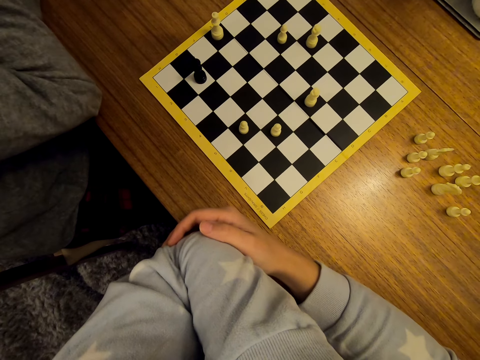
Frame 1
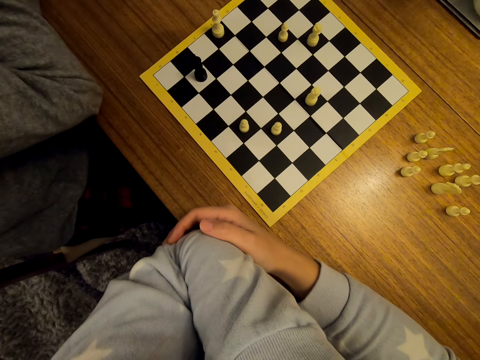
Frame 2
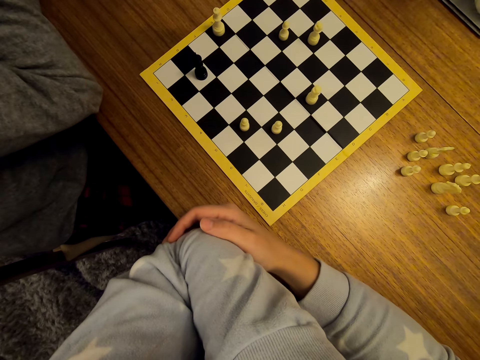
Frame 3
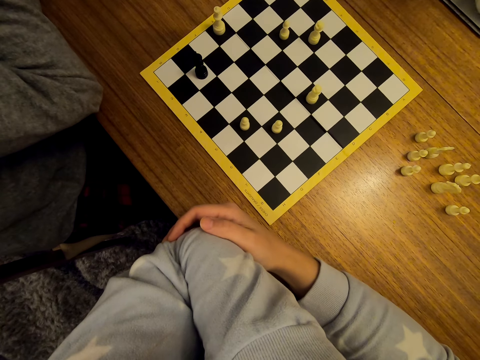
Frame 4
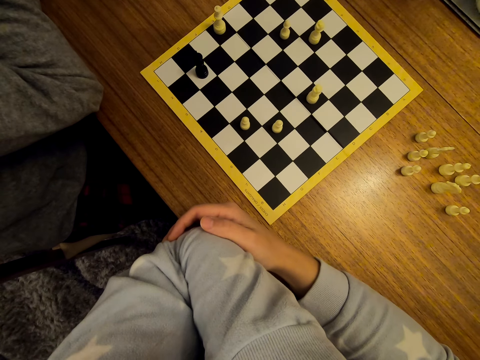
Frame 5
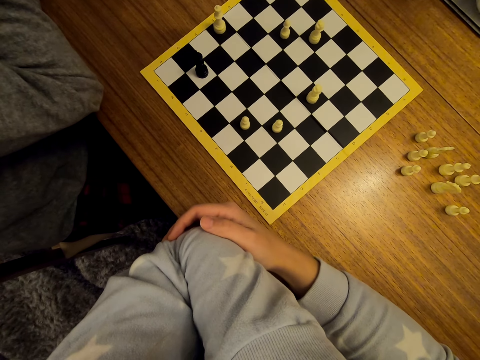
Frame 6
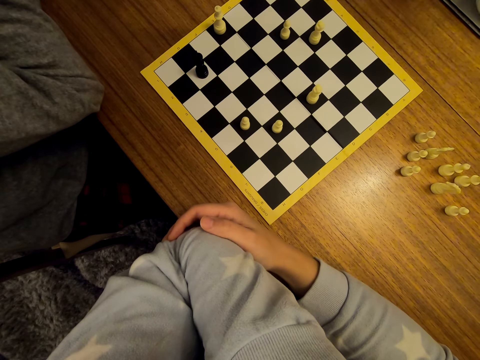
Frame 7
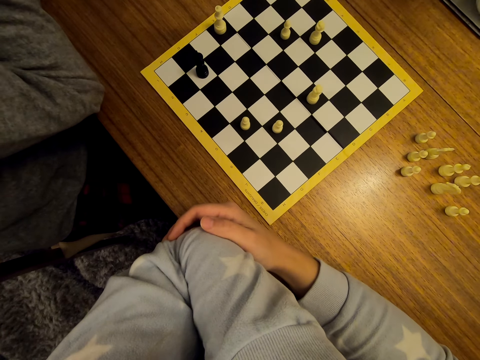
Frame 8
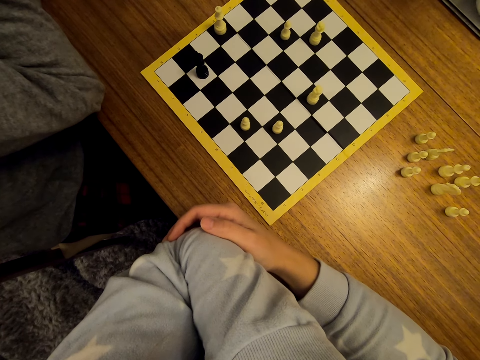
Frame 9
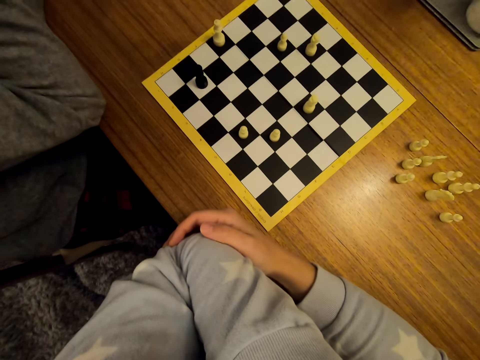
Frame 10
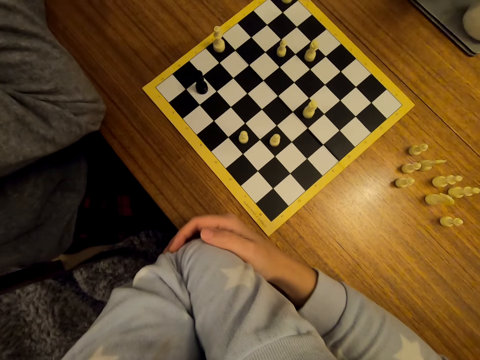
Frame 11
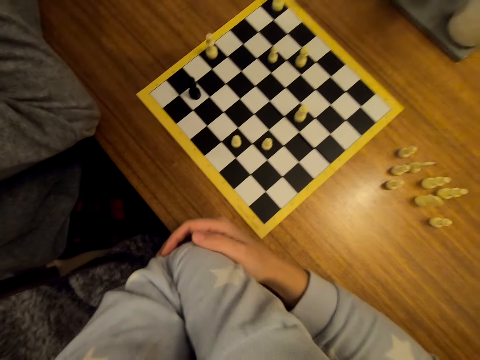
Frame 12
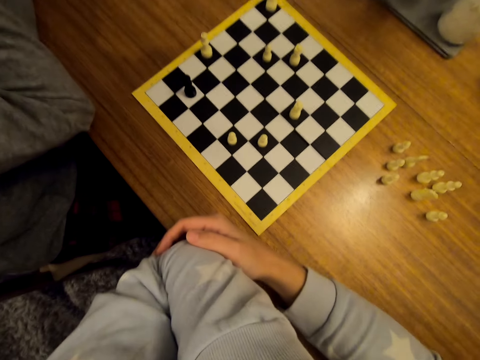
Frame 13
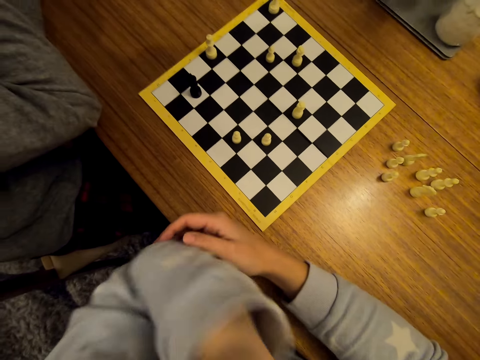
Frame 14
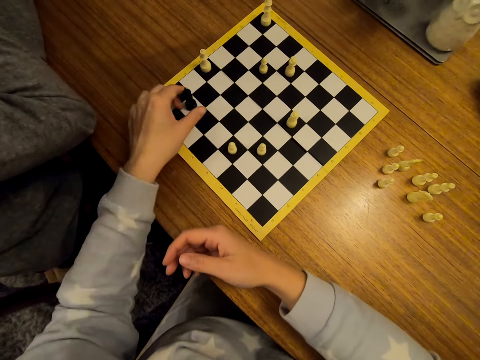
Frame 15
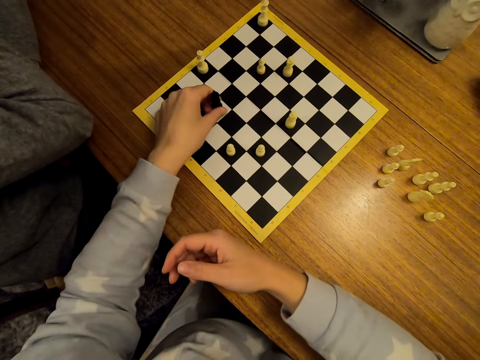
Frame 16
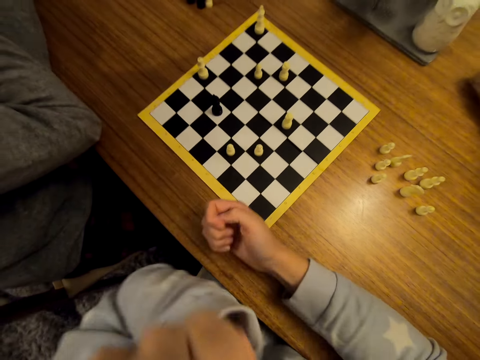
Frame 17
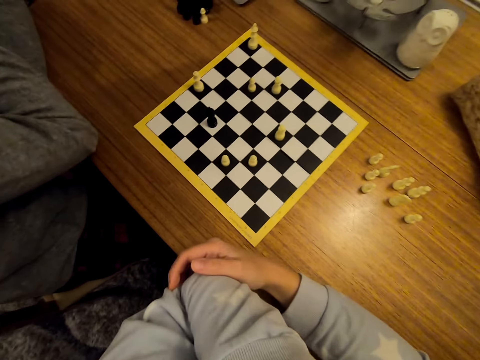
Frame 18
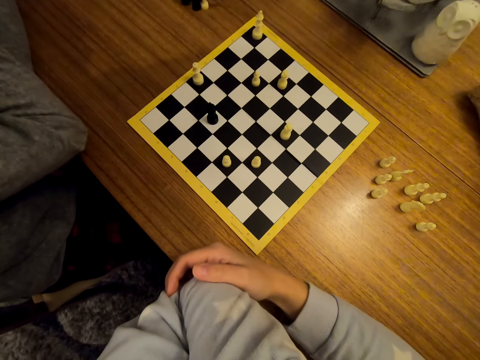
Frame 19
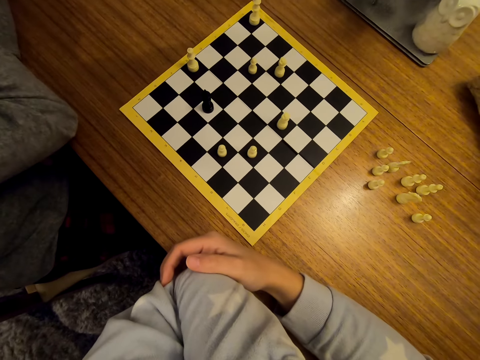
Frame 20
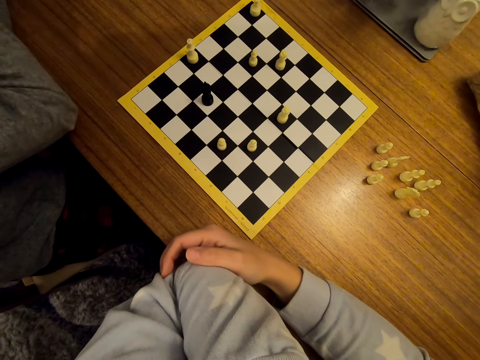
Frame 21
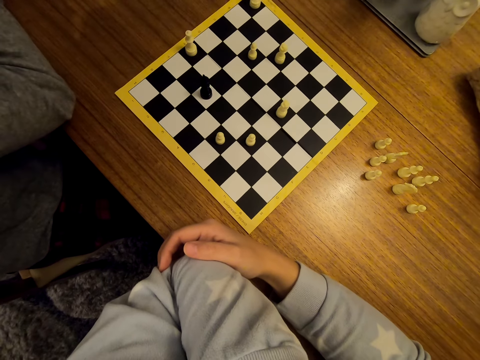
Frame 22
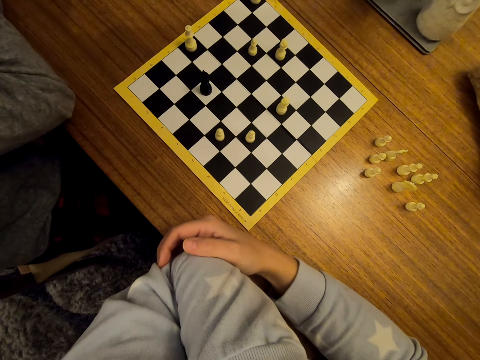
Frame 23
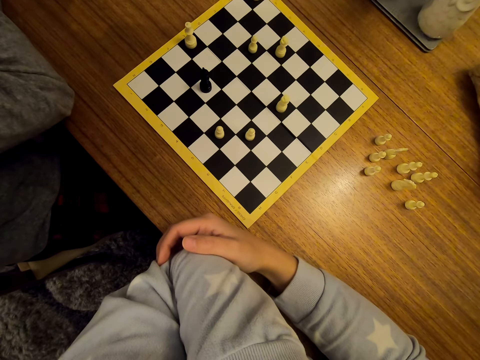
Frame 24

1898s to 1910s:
The camera wearer laughs with a man. They shift the chess on the chess board. They stare at the chess.

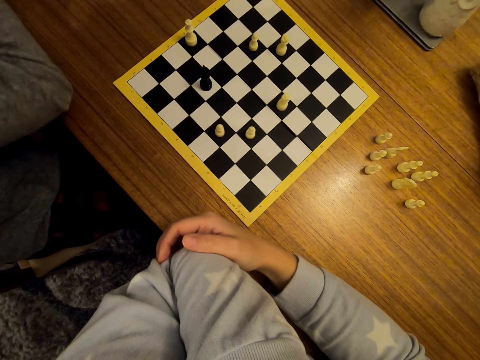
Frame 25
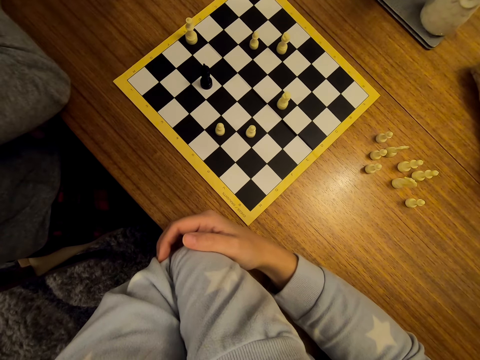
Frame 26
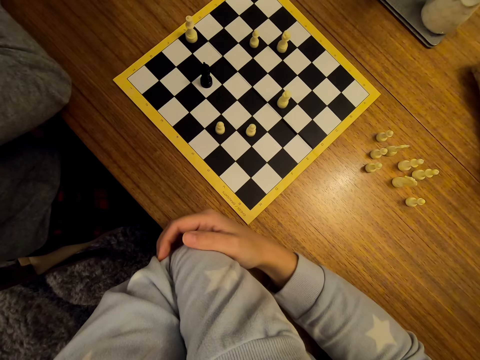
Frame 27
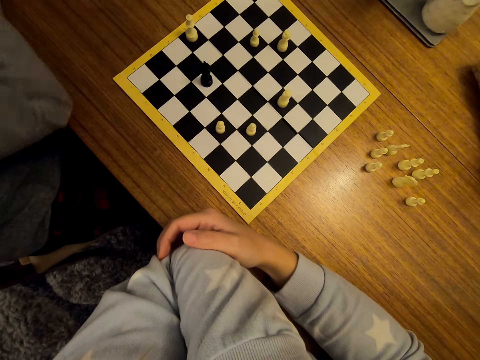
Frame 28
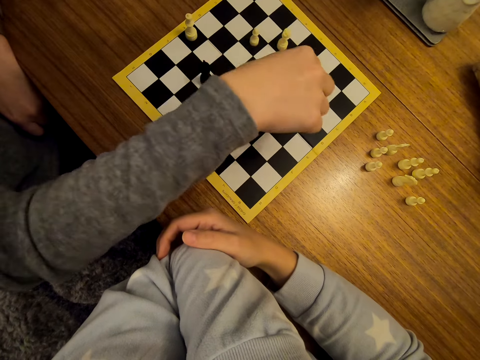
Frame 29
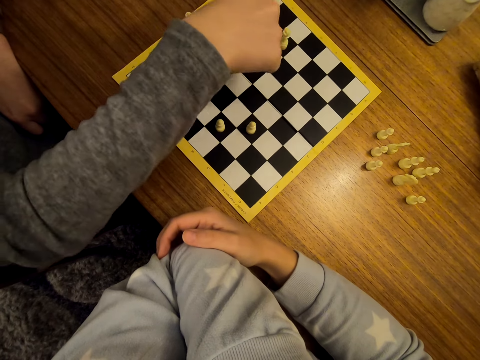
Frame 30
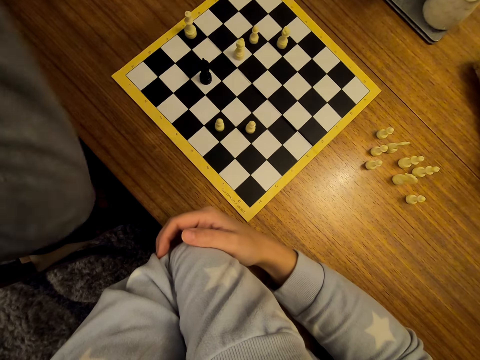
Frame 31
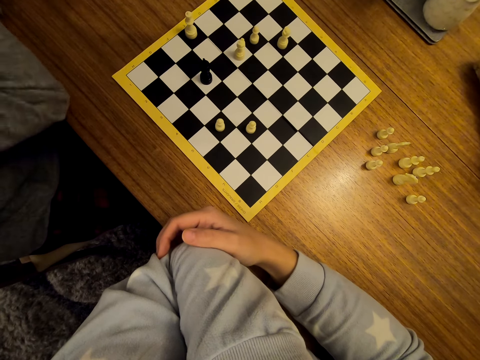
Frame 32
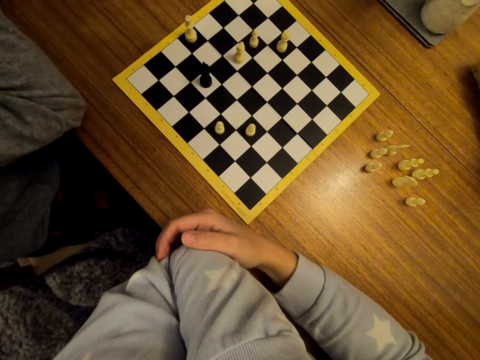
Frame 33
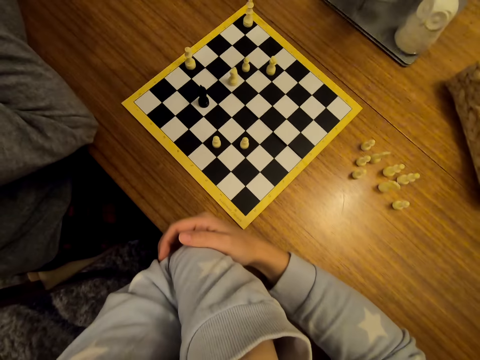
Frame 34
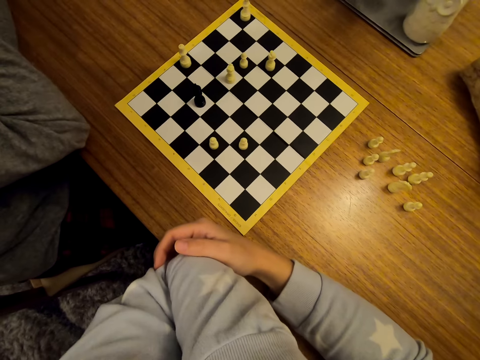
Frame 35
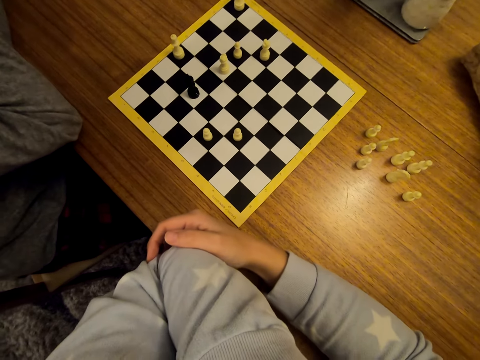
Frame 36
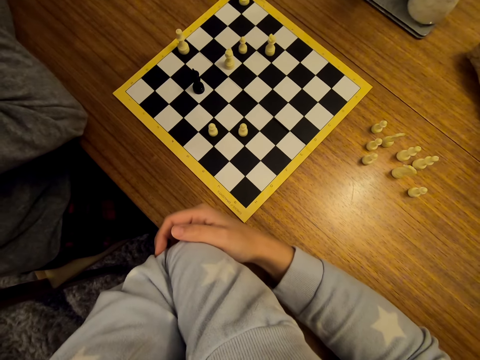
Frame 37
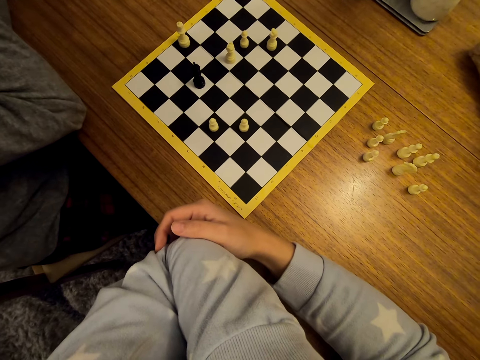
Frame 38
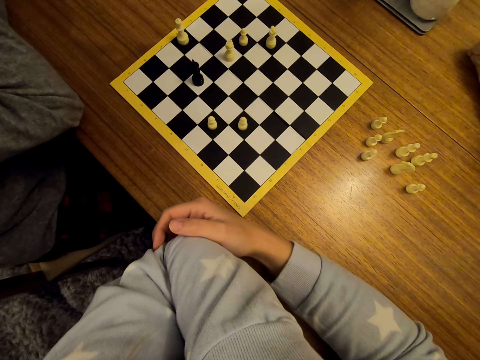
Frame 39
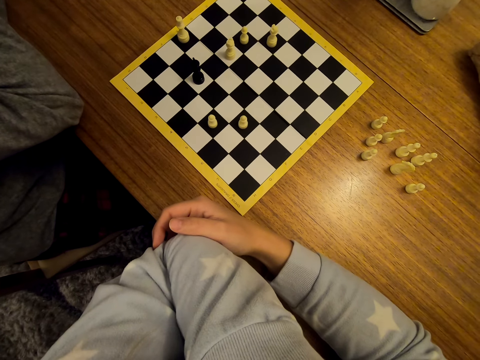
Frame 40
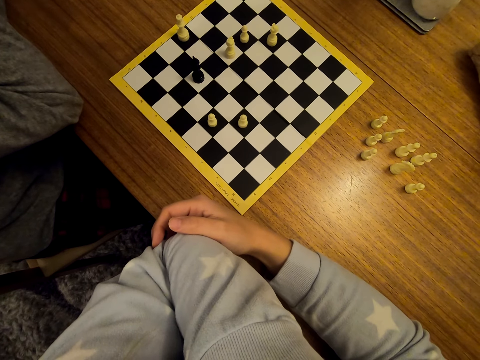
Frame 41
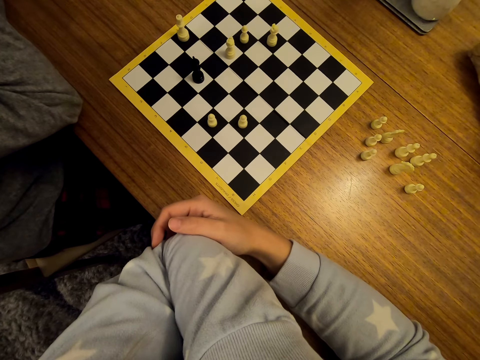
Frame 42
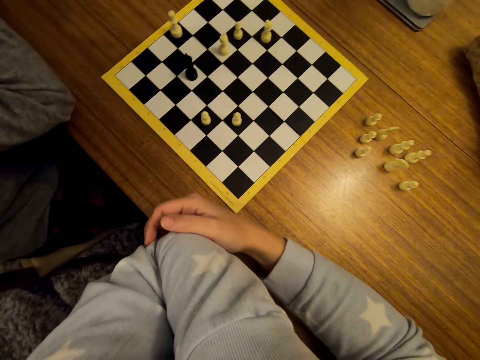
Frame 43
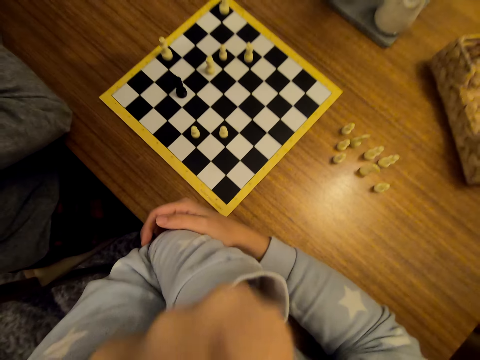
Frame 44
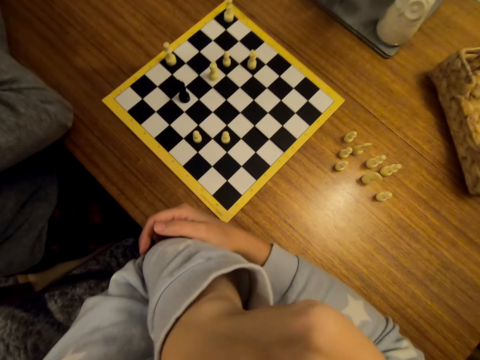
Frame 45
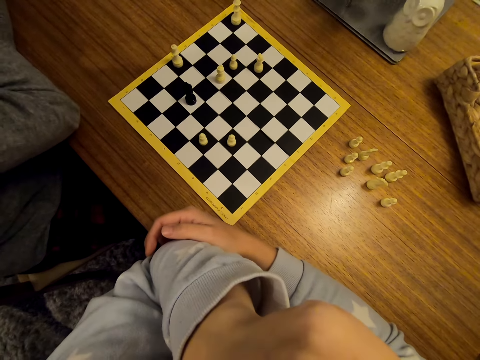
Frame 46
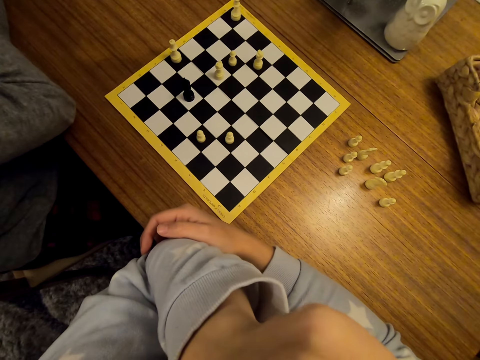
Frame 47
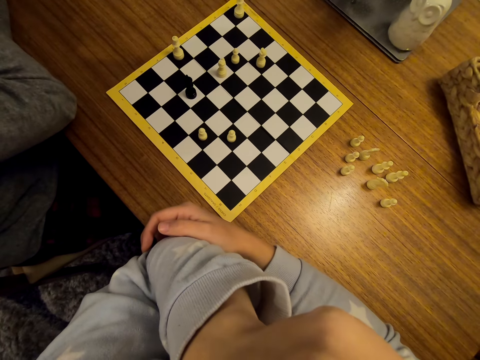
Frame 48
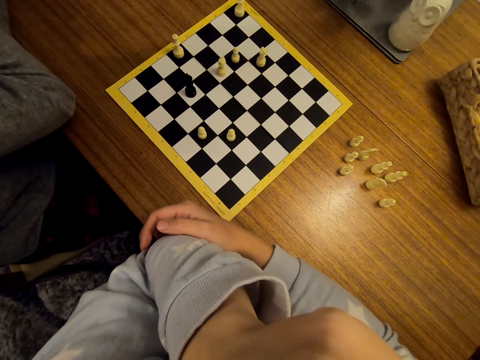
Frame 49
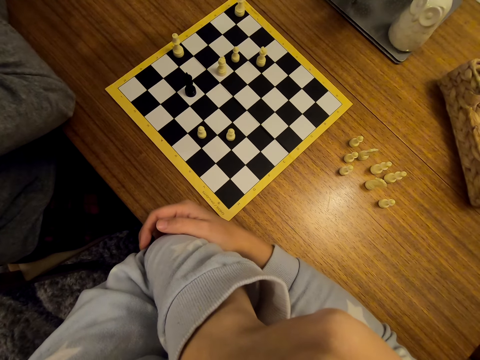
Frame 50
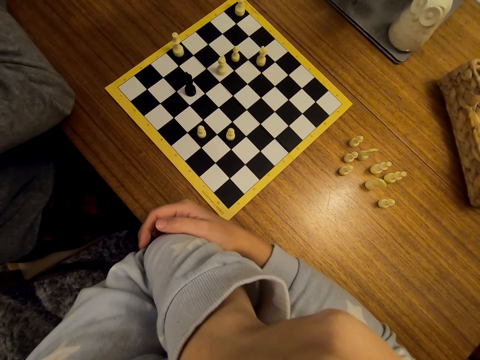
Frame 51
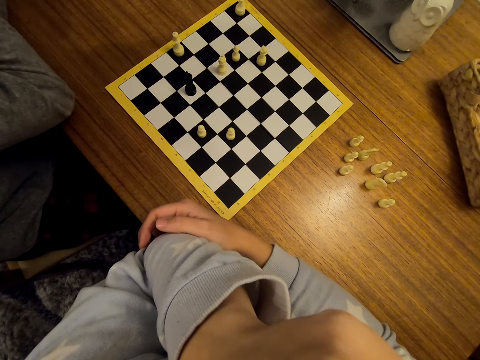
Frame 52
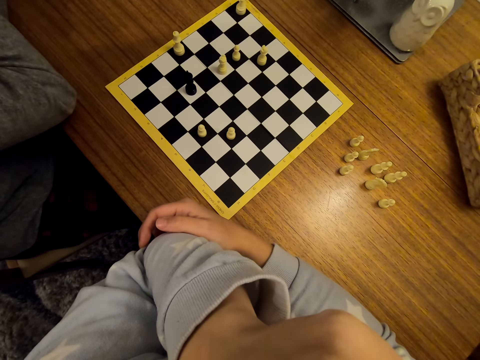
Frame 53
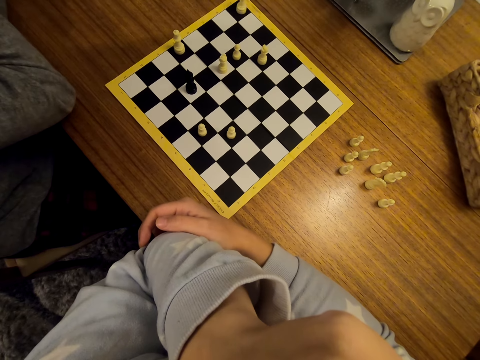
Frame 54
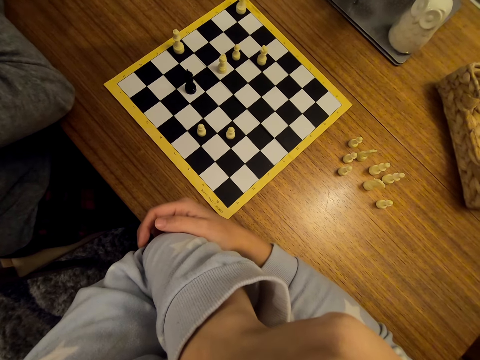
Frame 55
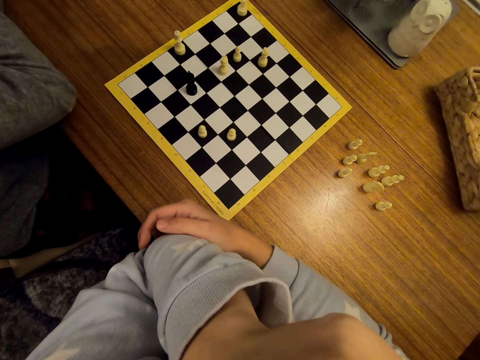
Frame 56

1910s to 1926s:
A man moves the pawn on the chess board. The man stares at the chess.
